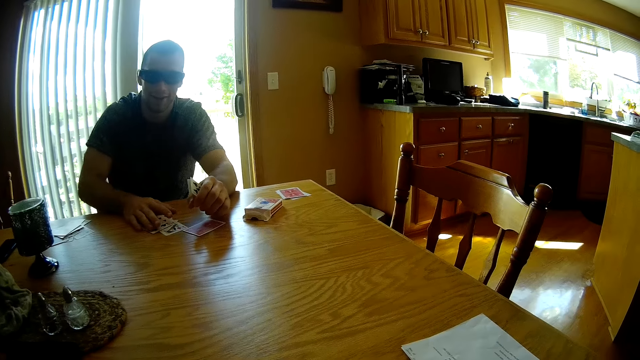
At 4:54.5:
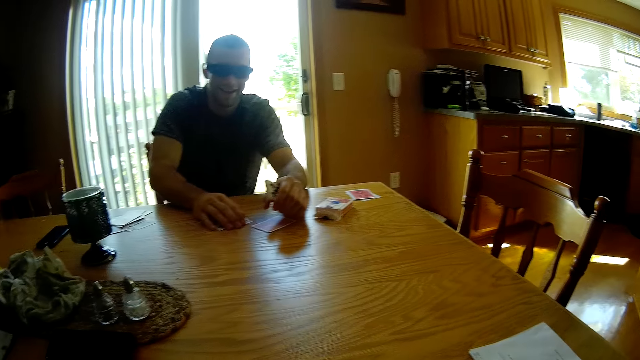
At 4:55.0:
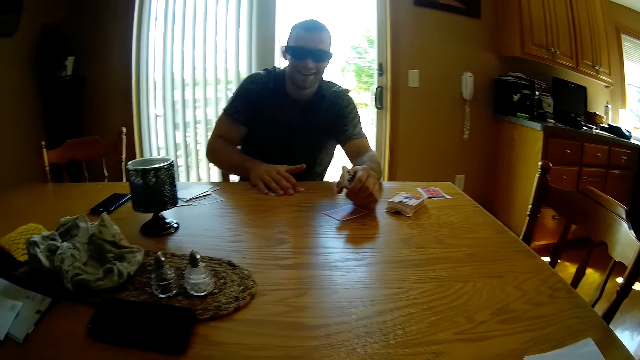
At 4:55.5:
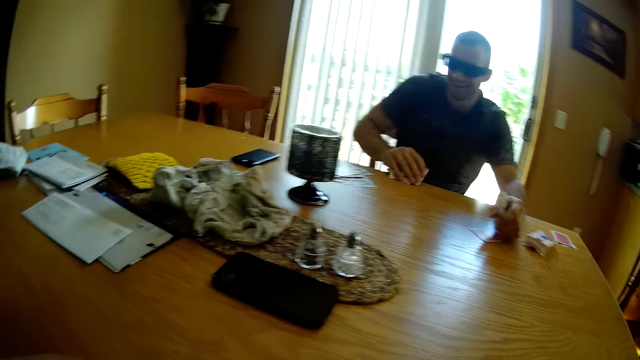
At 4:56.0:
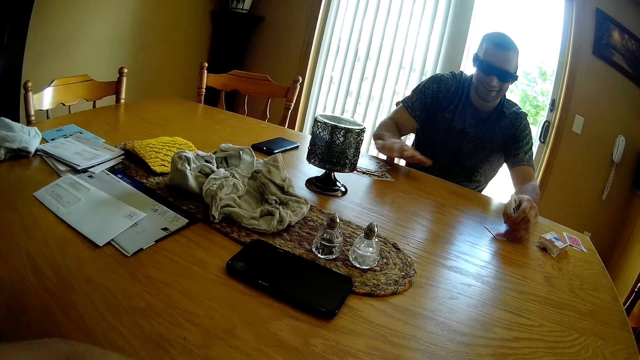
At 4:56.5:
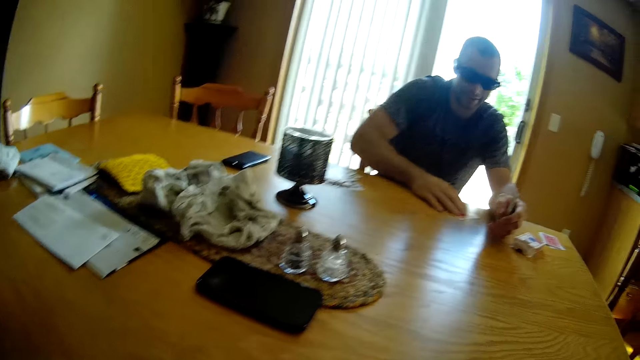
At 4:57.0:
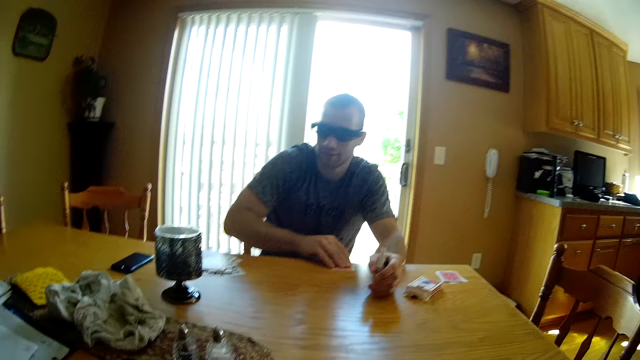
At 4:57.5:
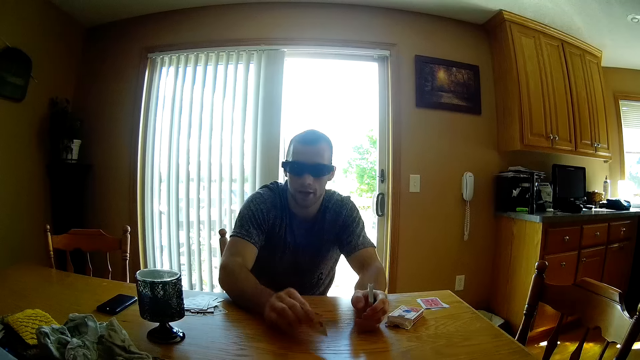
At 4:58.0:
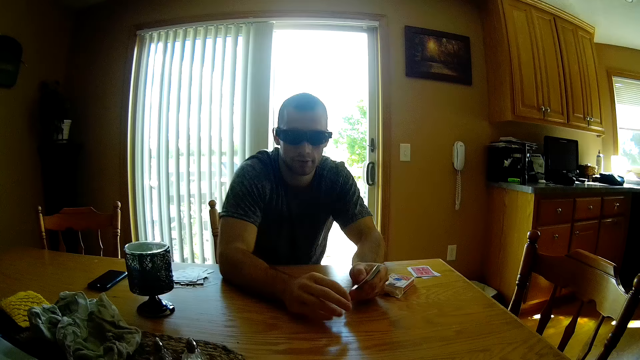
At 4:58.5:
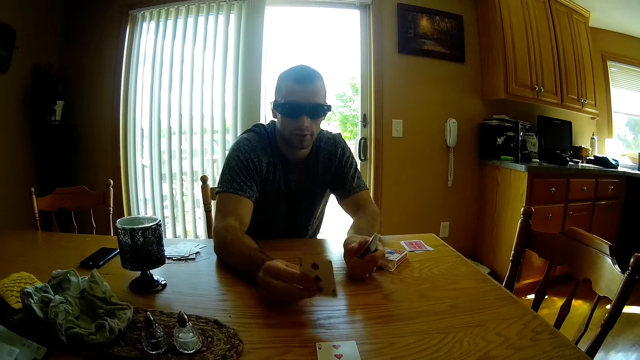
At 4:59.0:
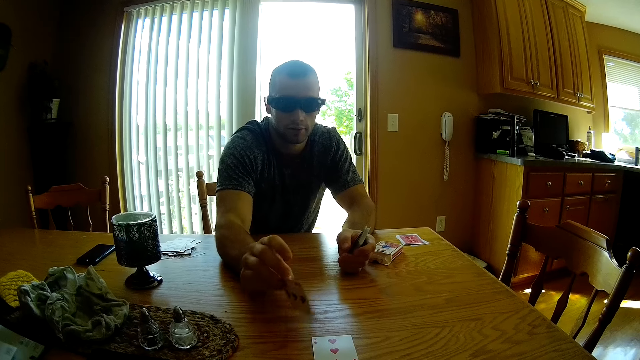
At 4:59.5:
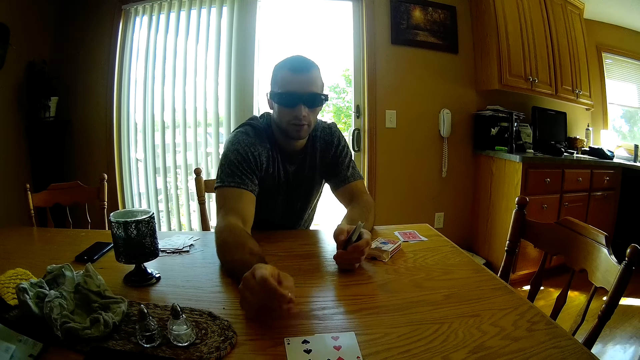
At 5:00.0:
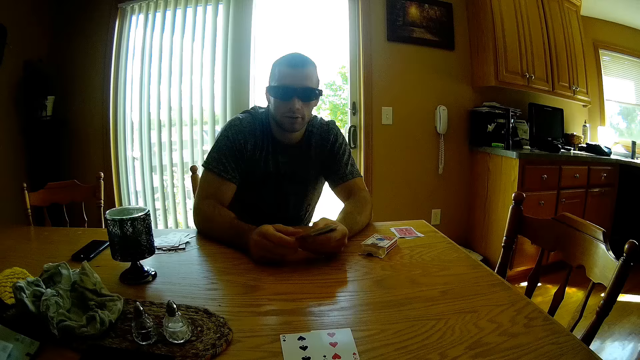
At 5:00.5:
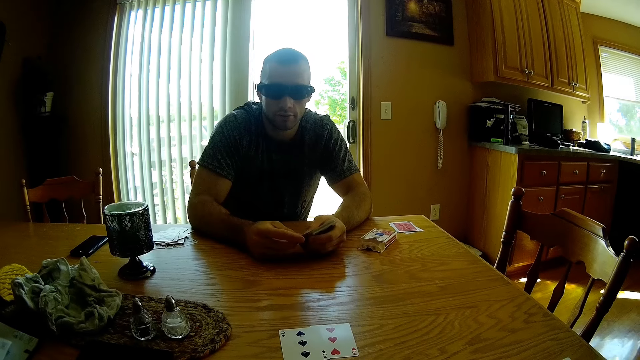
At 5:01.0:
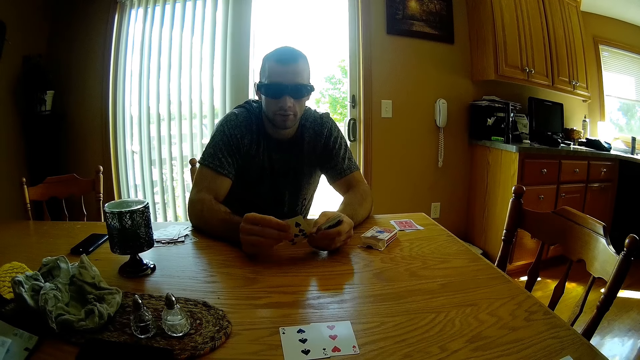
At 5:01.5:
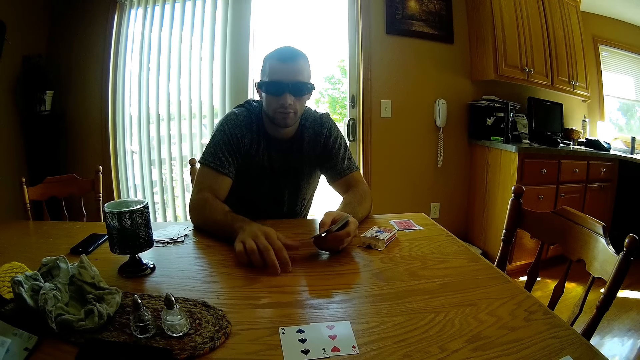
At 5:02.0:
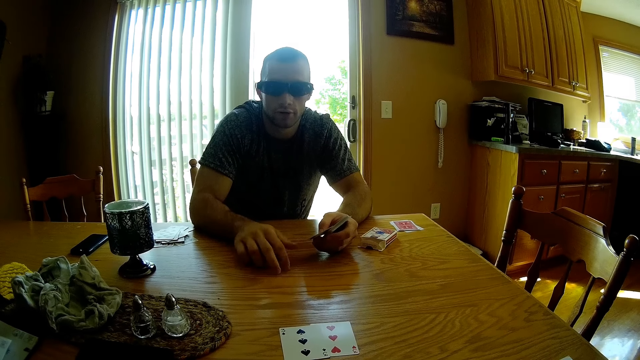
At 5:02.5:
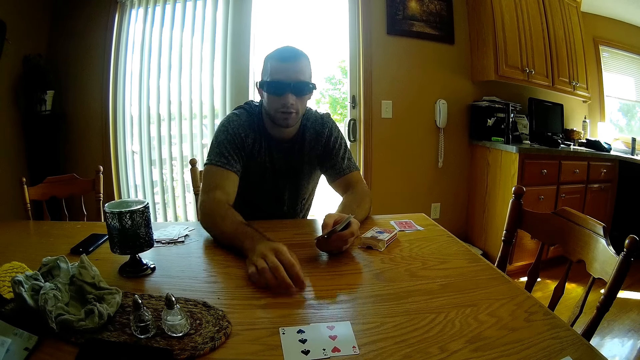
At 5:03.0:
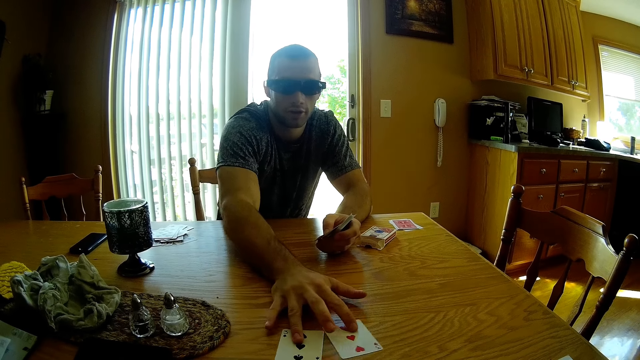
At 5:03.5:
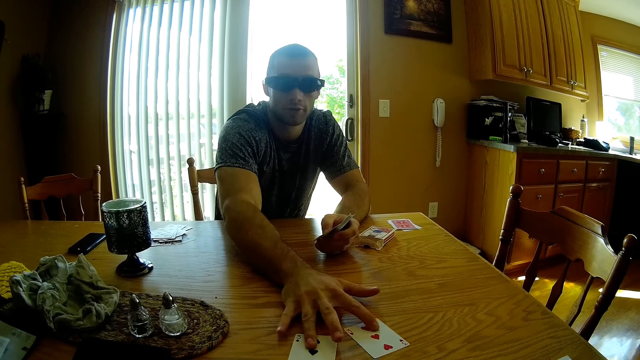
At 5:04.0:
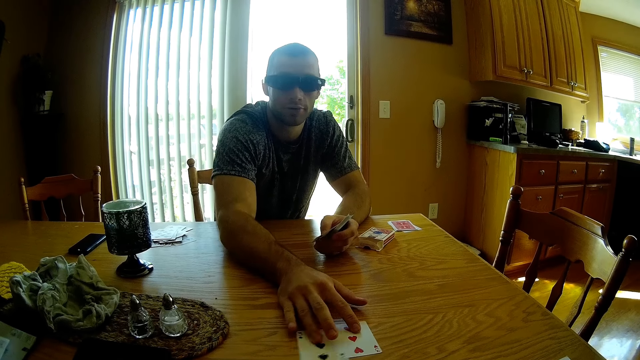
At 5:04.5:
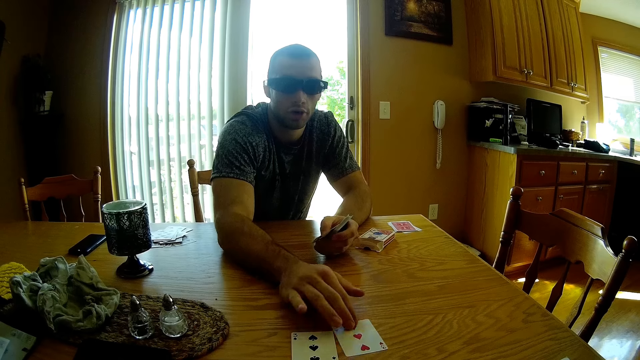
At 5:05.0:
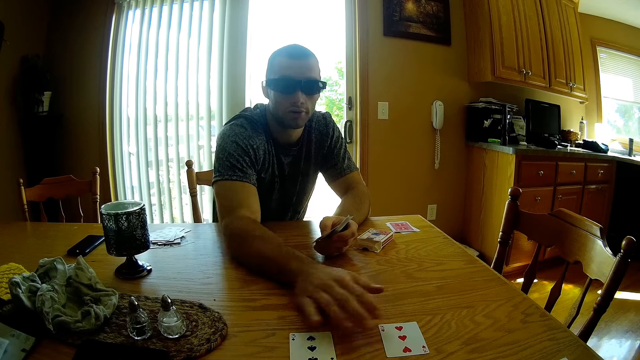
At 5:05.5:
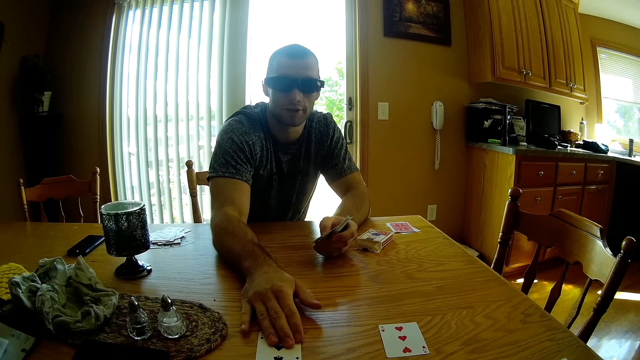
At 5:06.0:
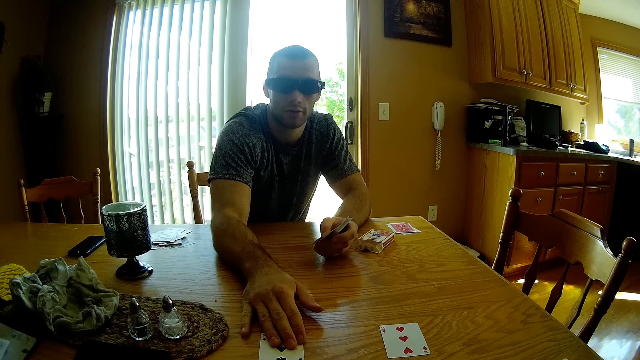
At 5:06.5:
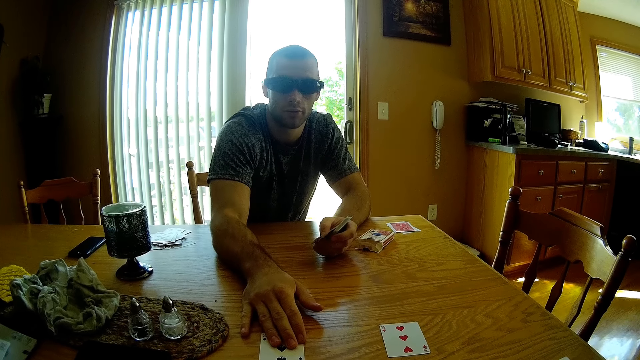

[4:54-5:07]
A man collects cards, drops the cards and picks up a card. The man moves the cards on the table. The man places the card on the table. The man takes the card, drops the card and holds the card. The man hits the table with the fingers. The man holds the cards. The man speaks to the camera wearer. The man moves the cards. The man moves the card, and moves it again.

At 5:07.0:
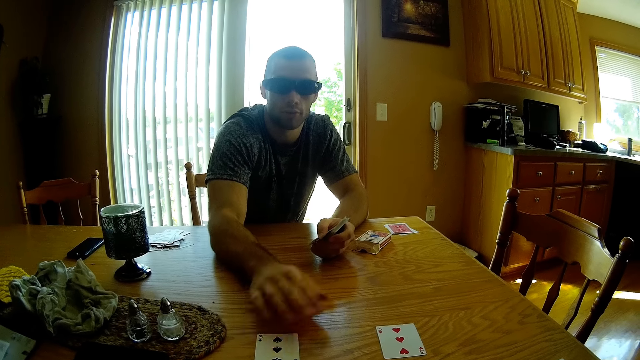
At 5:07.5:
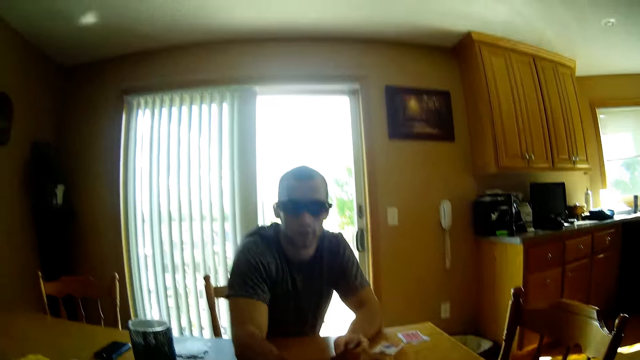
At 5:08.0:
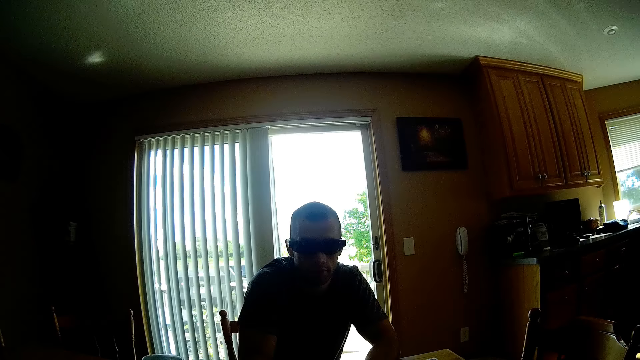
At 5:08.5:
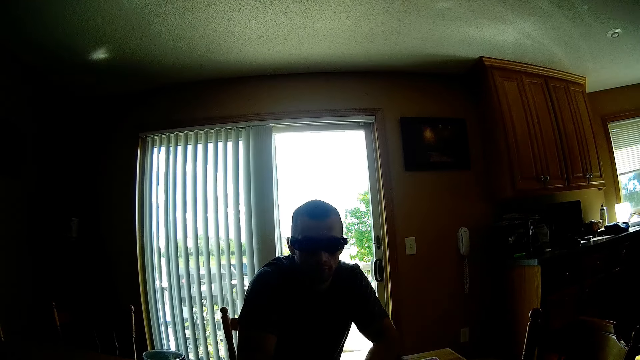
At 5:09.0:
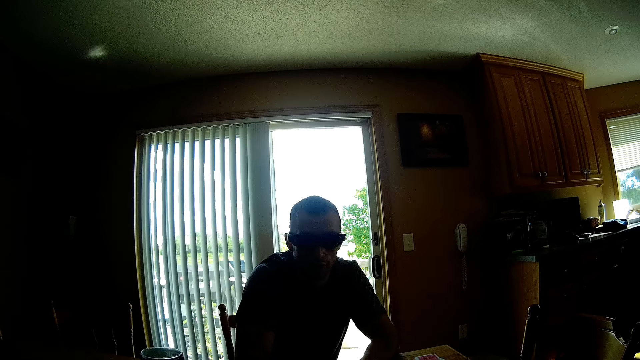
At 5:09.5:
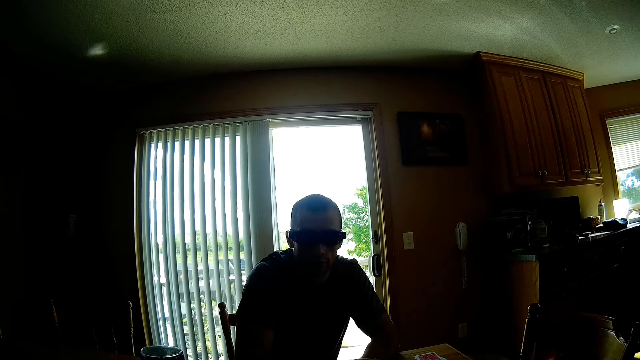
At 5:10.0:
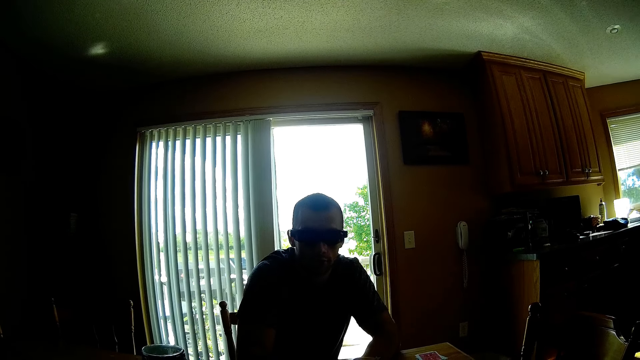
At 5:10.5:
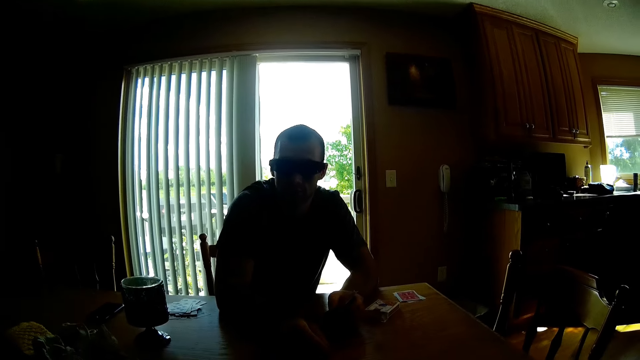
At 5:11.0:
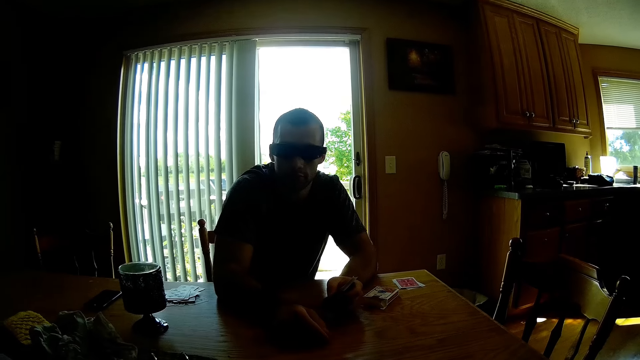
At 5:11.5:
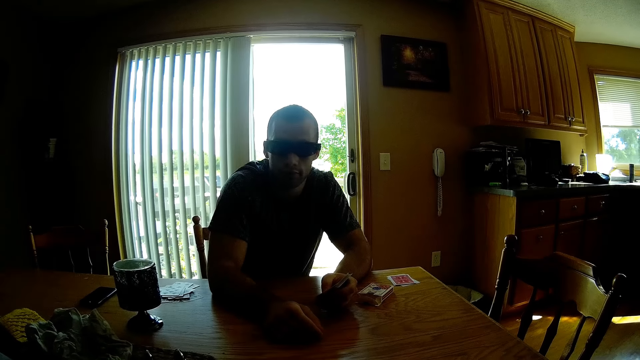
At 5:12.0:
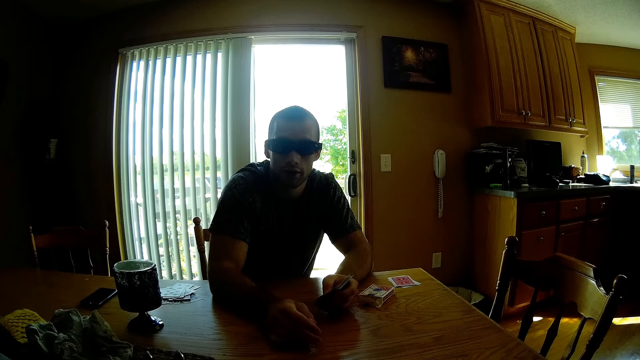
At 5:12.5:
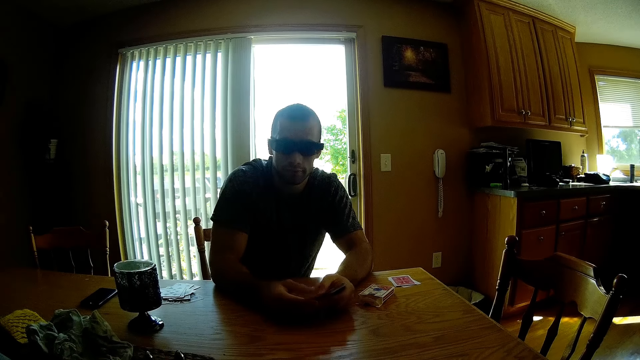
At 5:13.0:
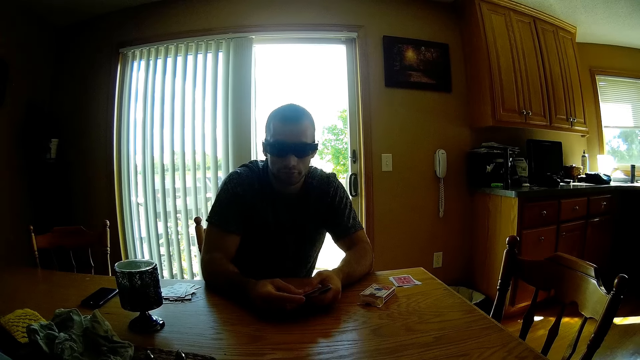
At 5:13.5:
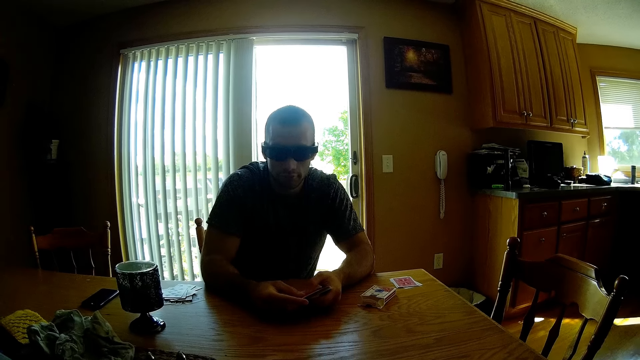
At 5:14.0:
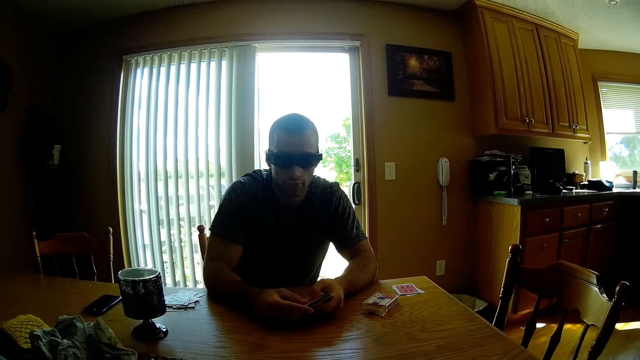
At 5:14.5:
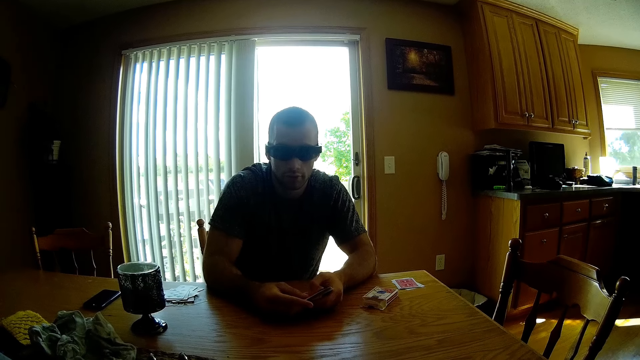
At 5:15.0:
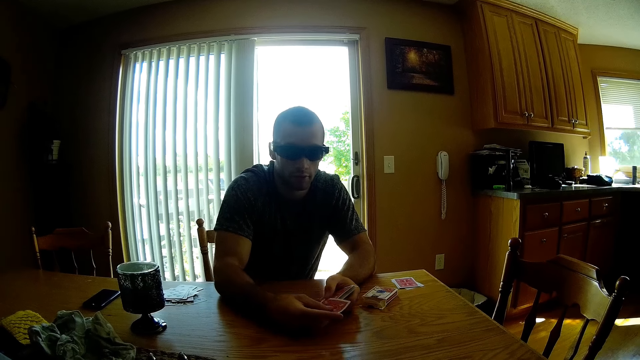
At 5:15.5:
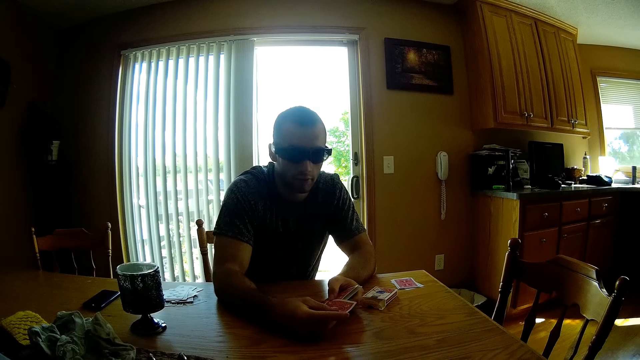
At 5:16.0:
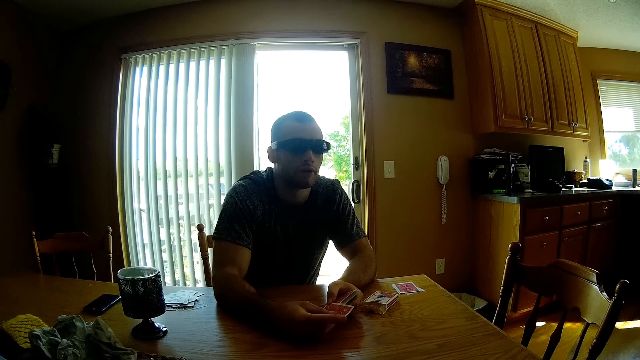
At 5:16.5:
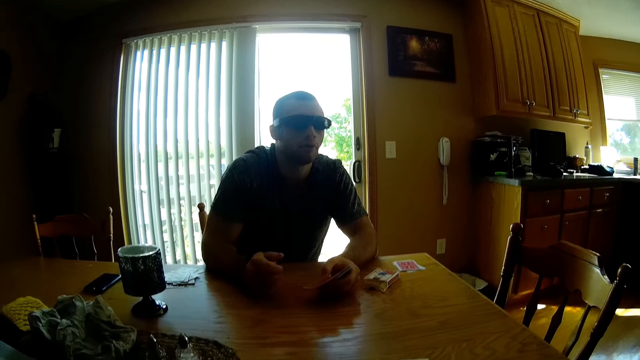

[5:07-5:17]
The camera wearer interacts with a man. The man holds cards.
